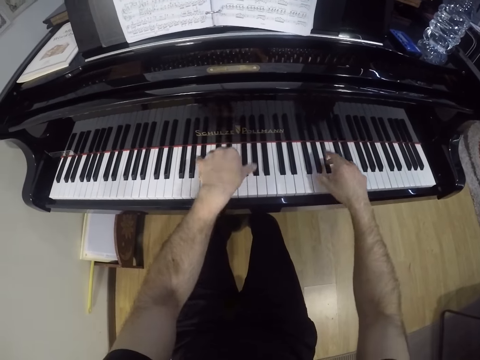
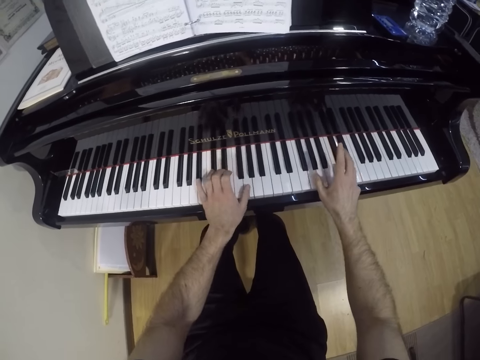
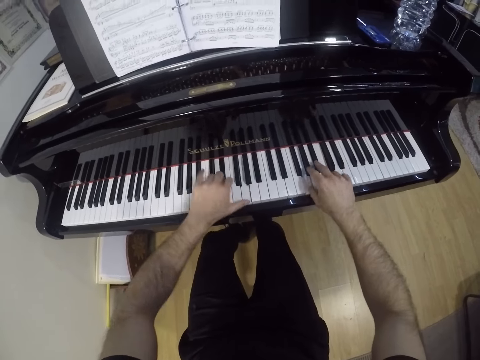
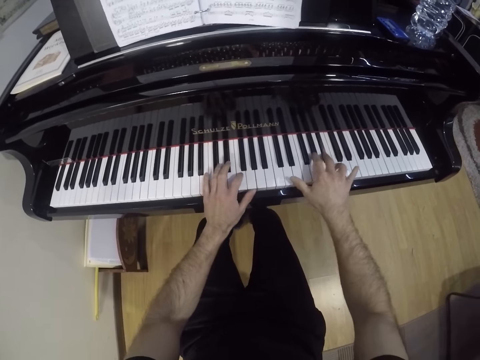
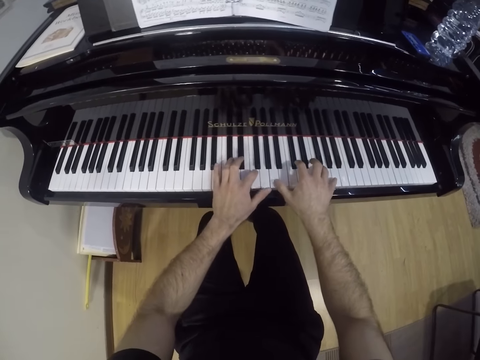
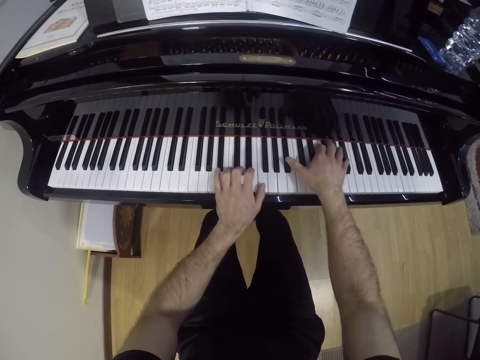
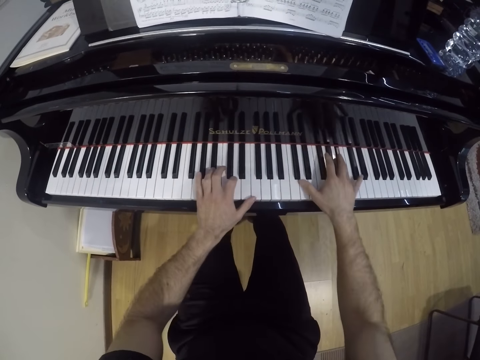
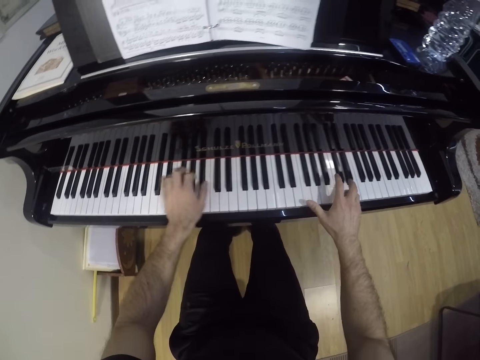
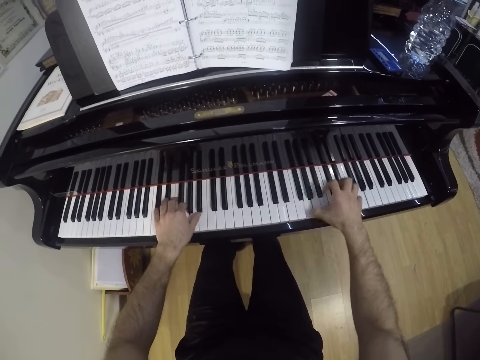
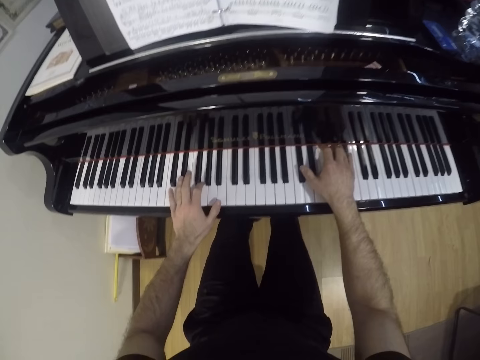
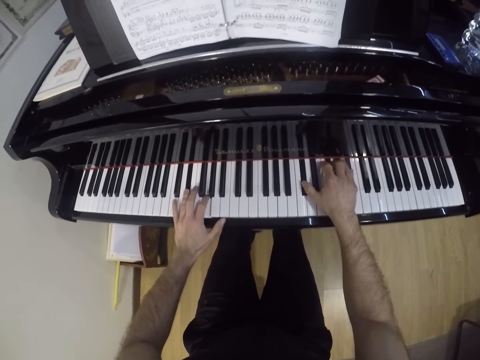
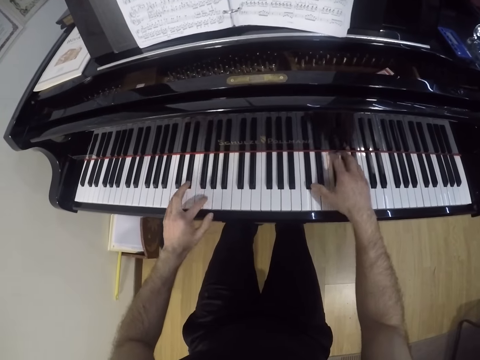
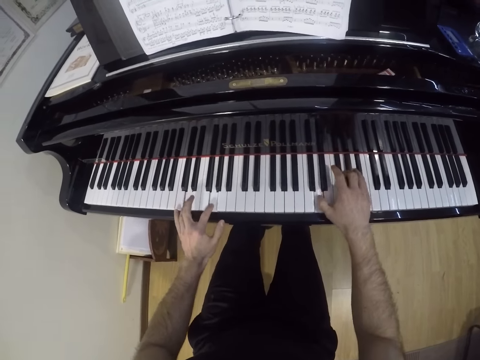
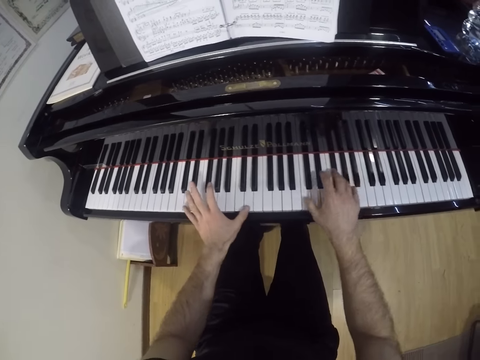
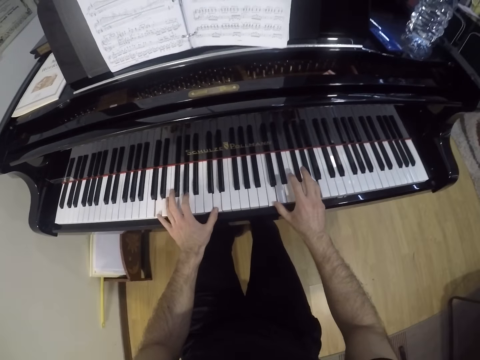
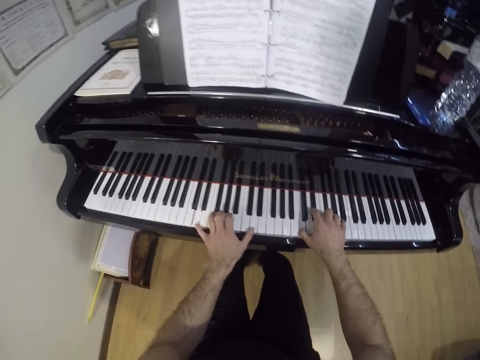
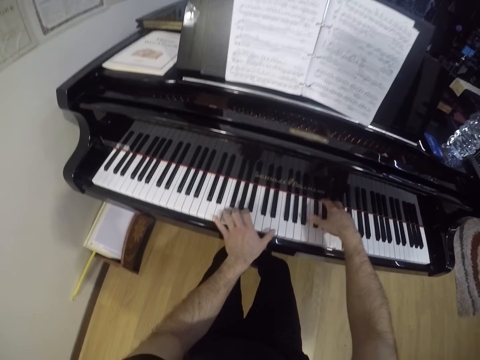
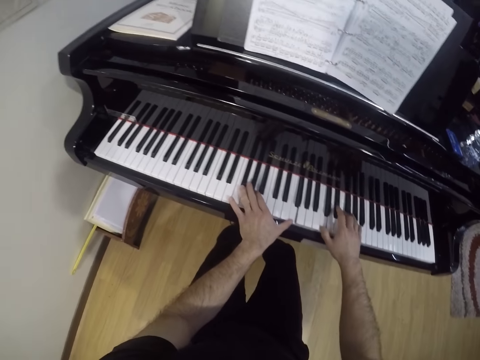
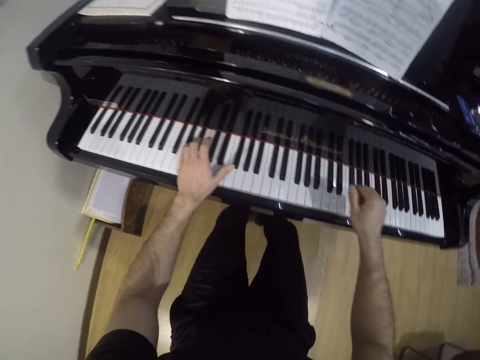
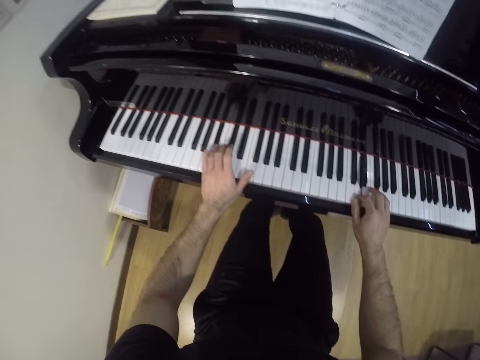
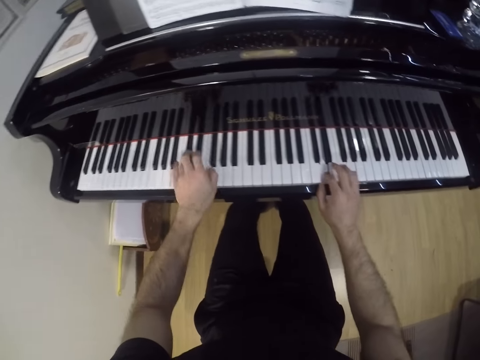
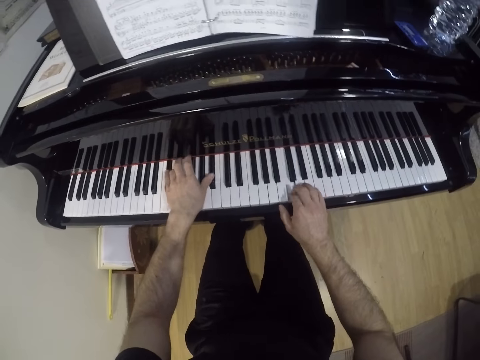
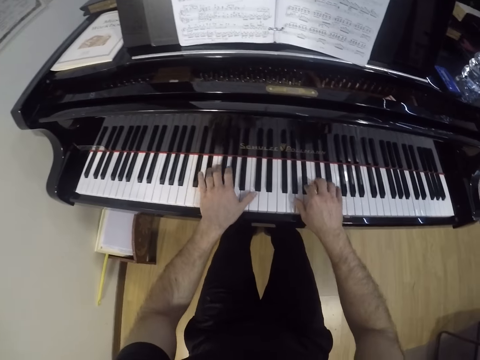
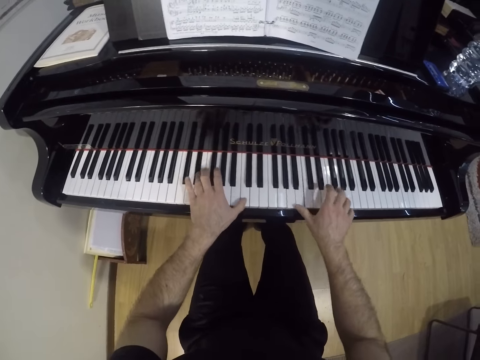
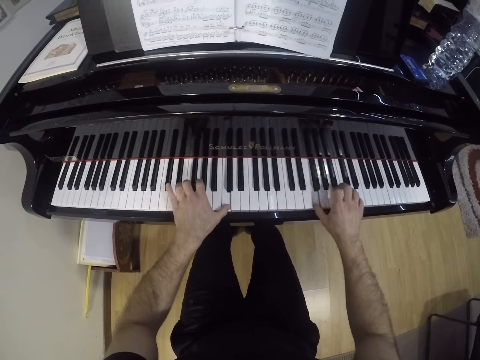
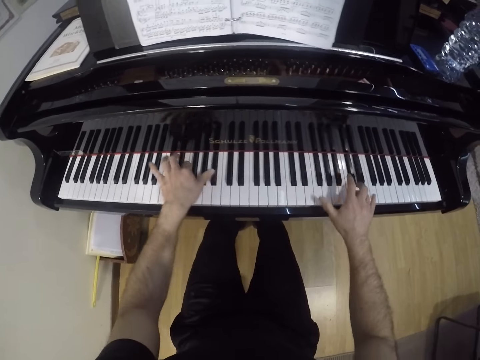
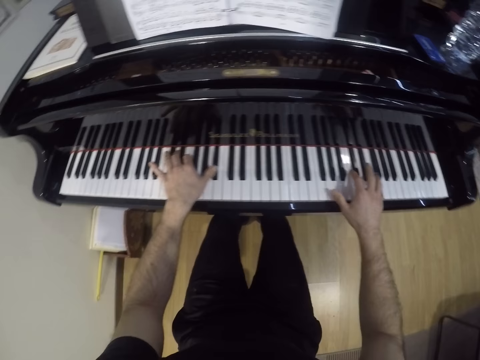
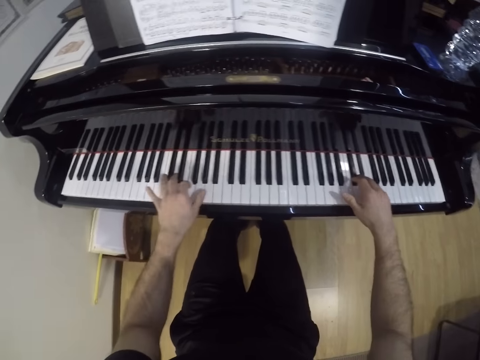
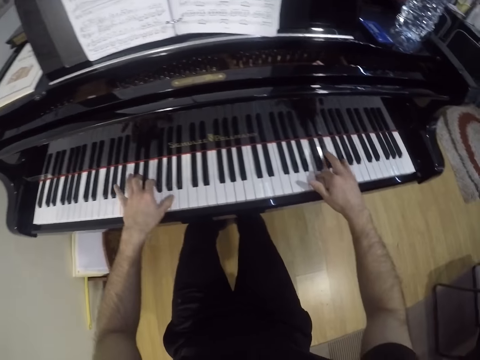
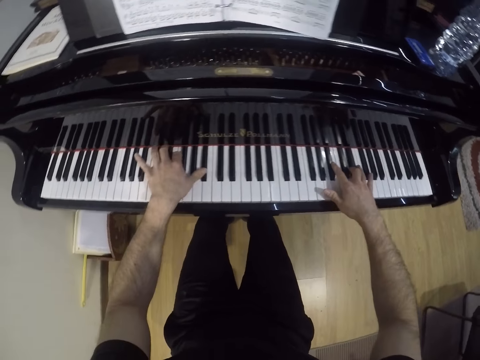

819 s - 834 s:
The camera wearer plays the piano with both hands. They play the keyboard with both hands.

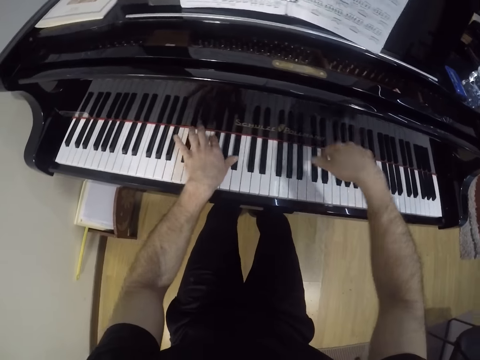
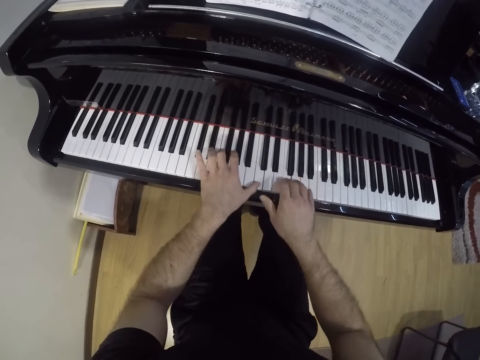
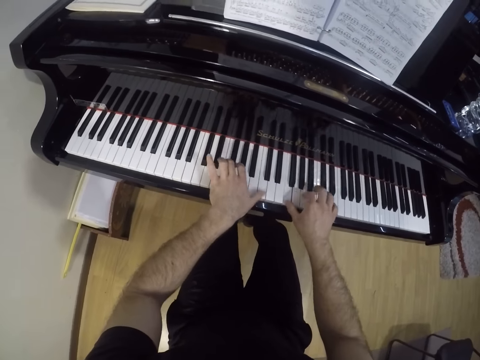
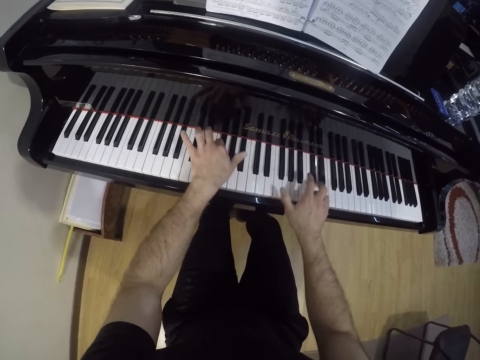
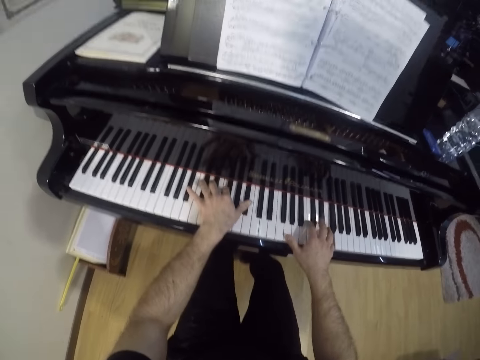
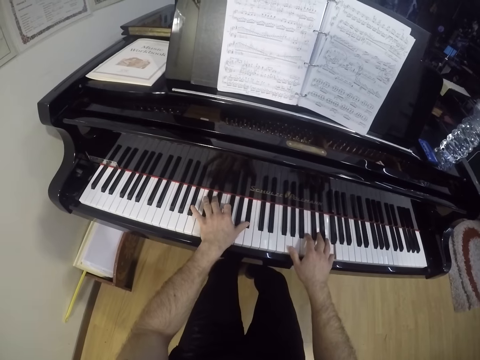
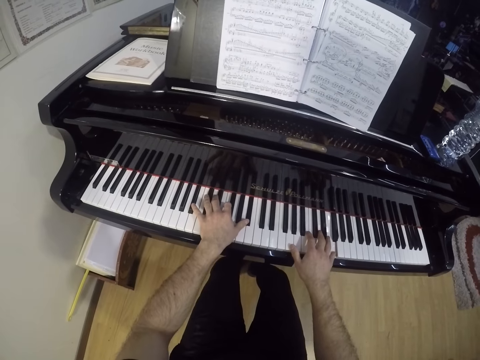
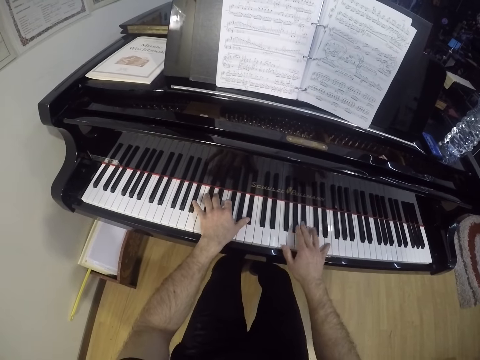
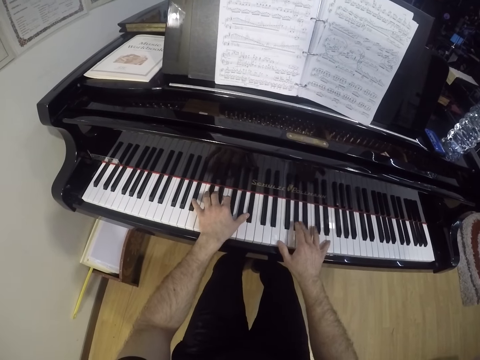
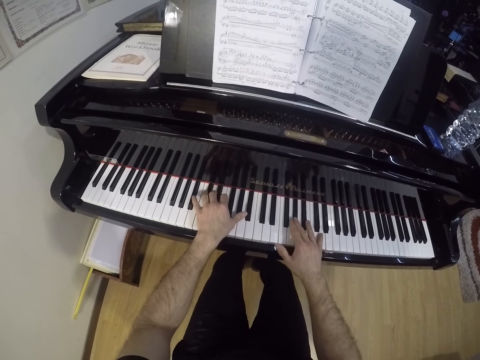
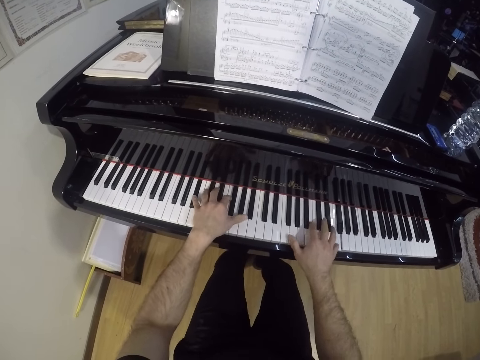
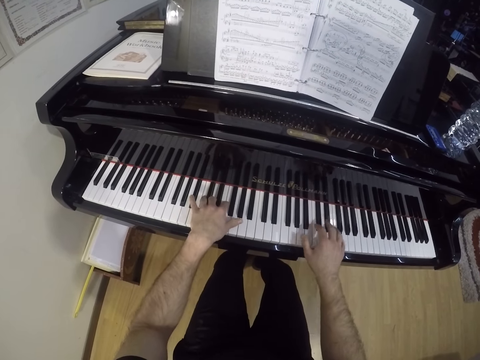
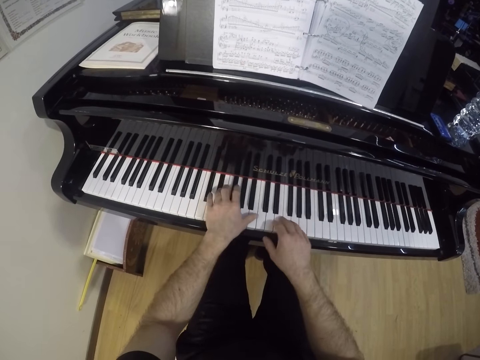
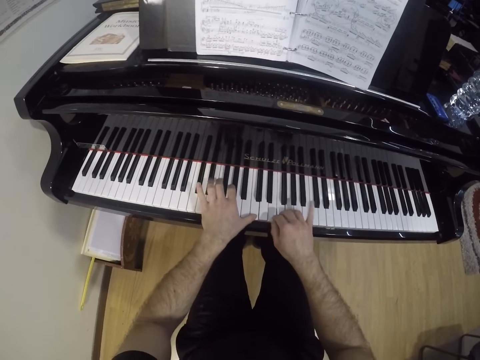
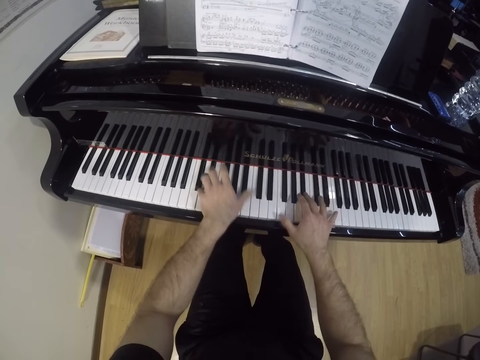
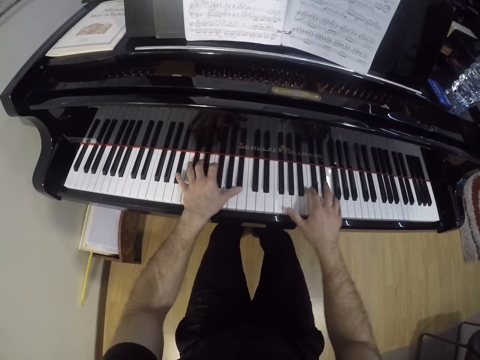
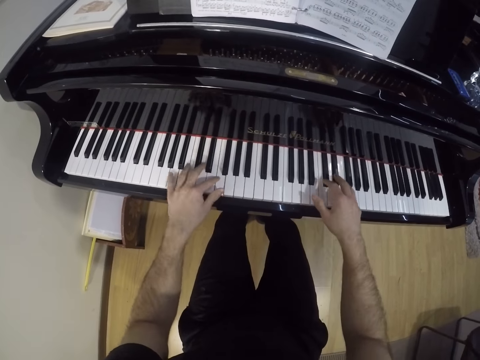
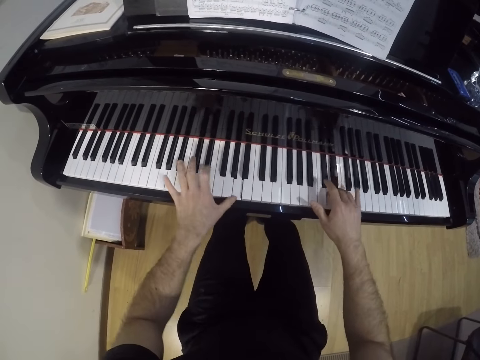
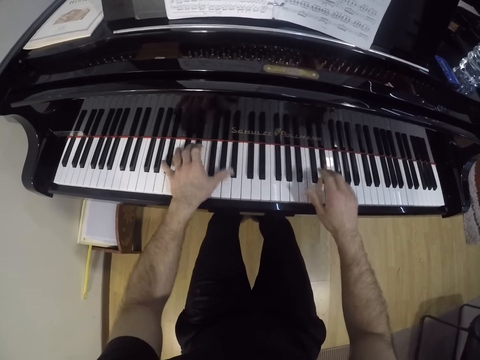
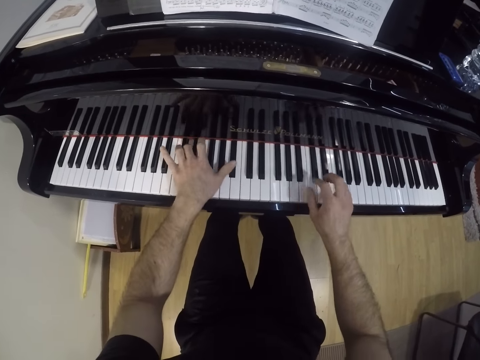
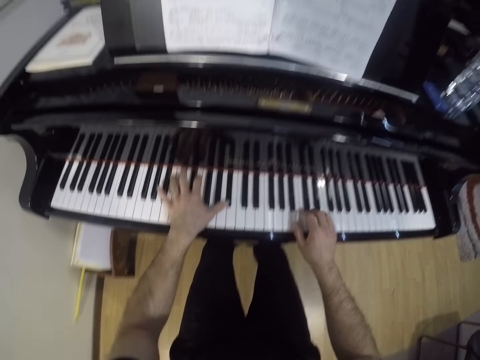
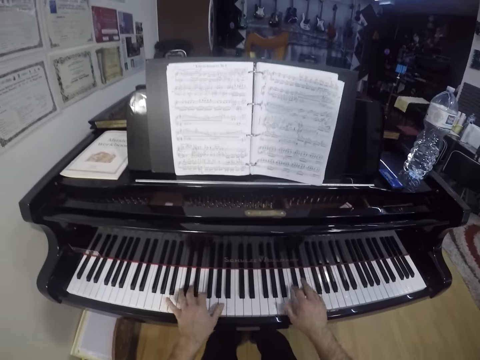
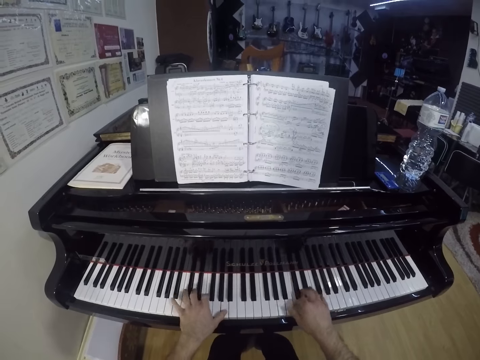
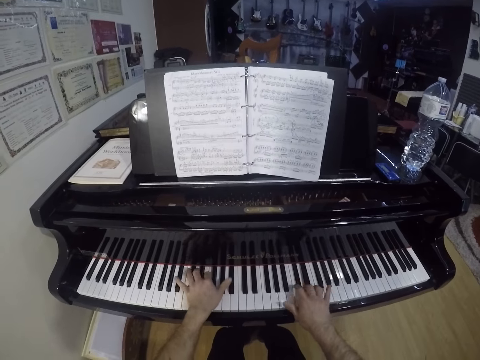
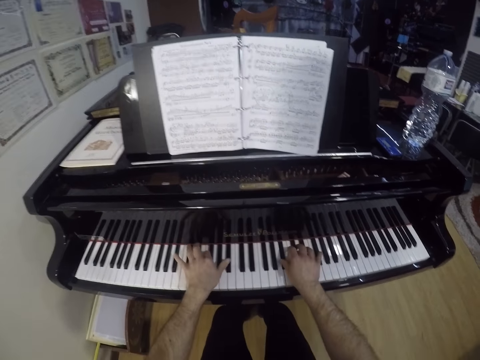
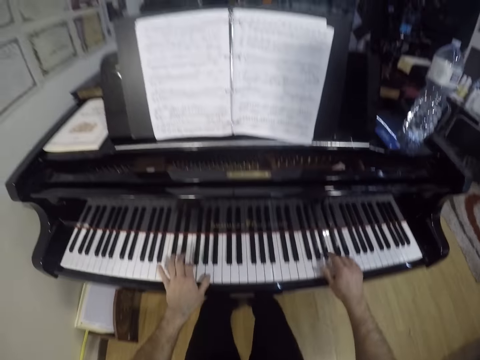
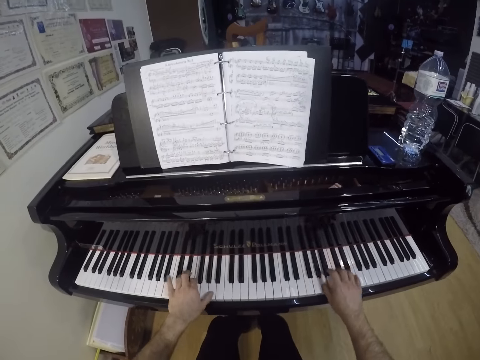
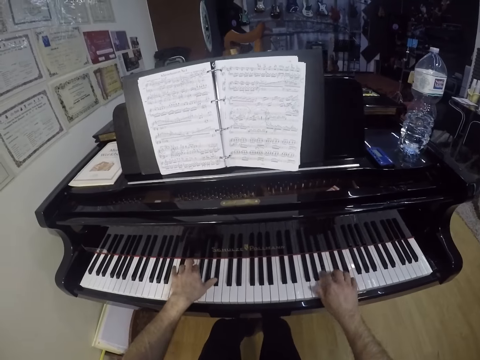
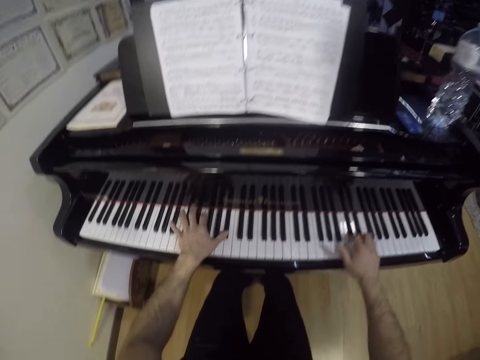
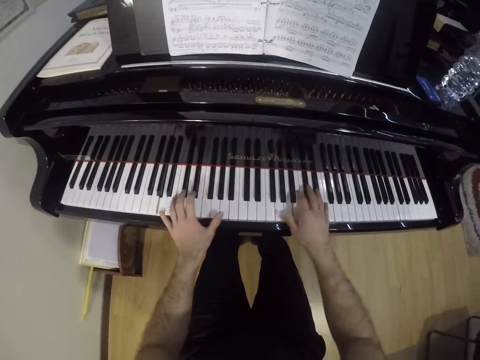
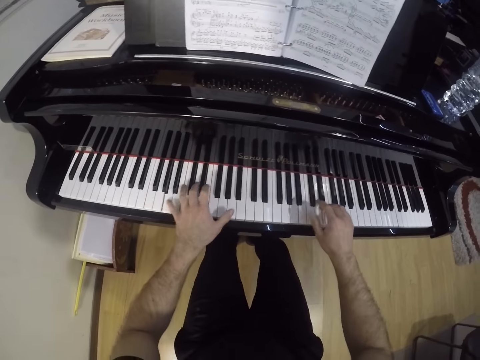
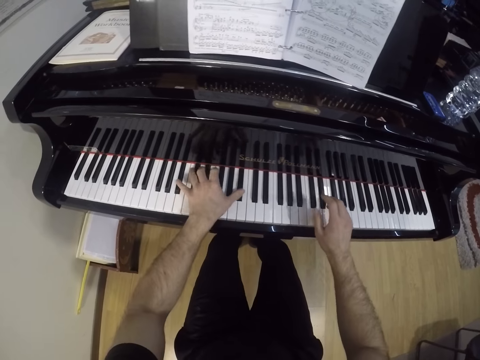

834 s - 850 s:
The camera wearer stops playing the keyboard. They look at the book.
